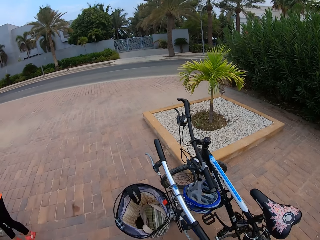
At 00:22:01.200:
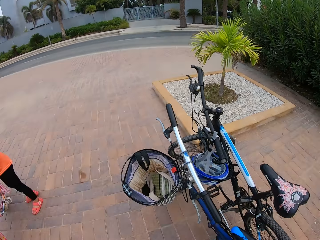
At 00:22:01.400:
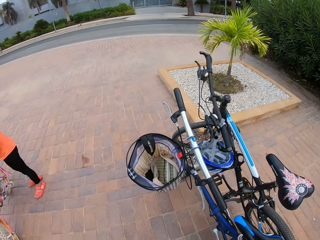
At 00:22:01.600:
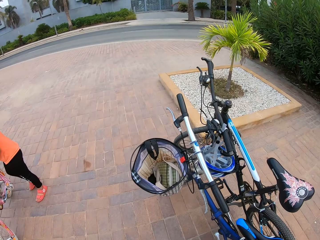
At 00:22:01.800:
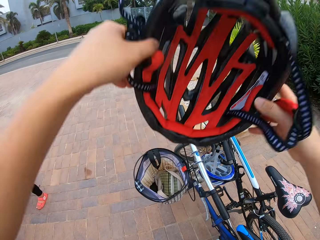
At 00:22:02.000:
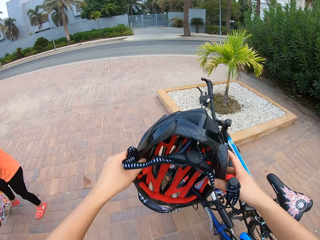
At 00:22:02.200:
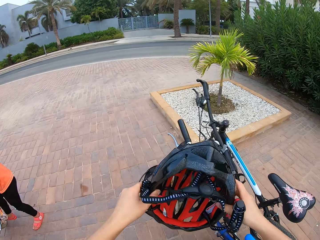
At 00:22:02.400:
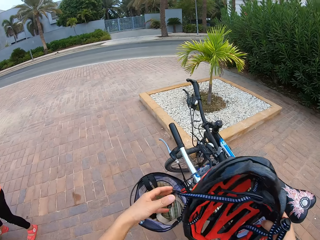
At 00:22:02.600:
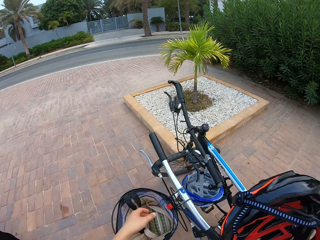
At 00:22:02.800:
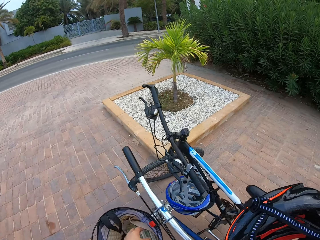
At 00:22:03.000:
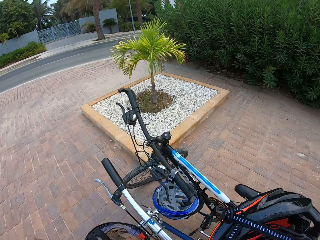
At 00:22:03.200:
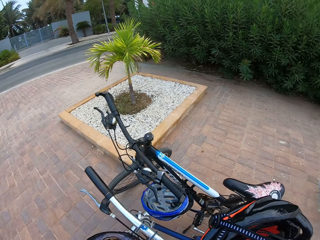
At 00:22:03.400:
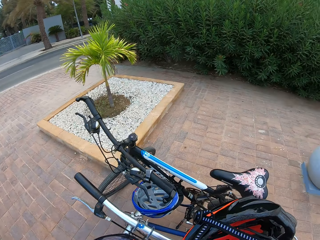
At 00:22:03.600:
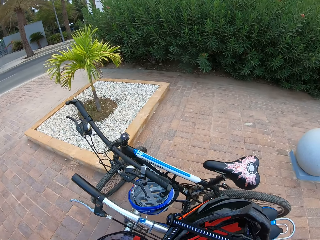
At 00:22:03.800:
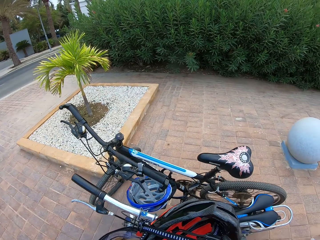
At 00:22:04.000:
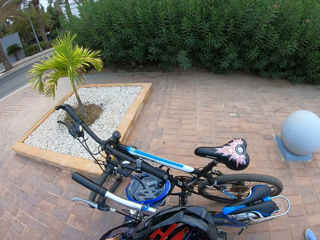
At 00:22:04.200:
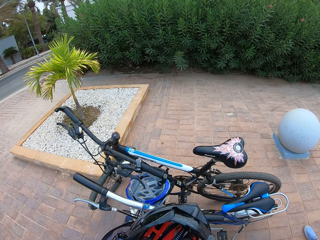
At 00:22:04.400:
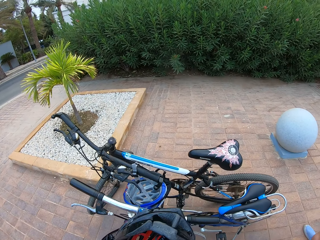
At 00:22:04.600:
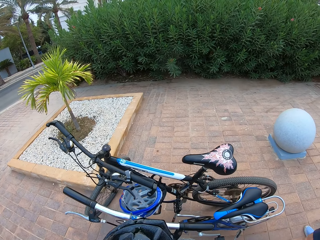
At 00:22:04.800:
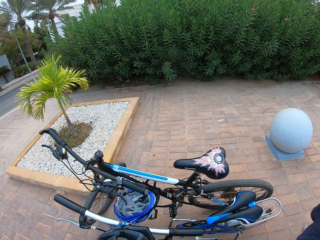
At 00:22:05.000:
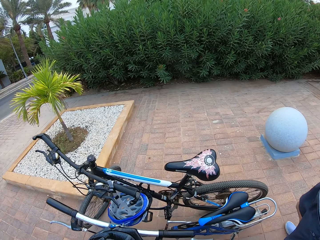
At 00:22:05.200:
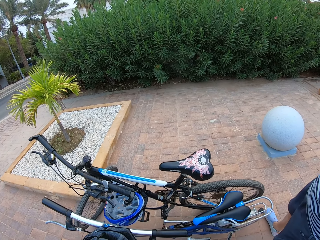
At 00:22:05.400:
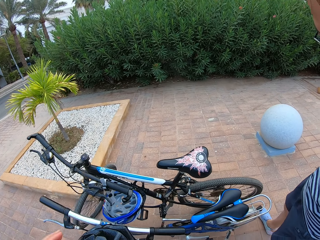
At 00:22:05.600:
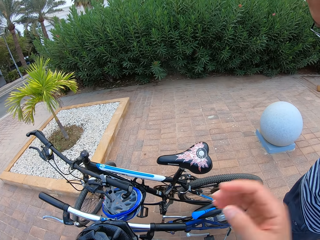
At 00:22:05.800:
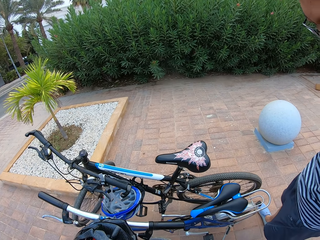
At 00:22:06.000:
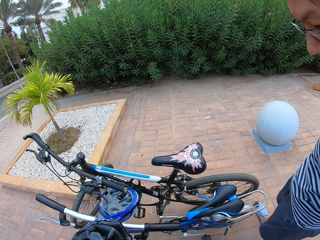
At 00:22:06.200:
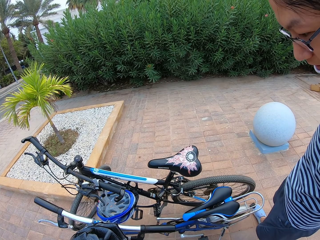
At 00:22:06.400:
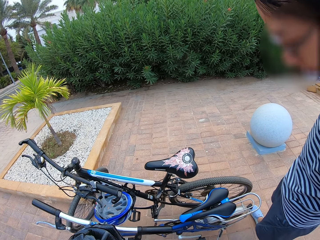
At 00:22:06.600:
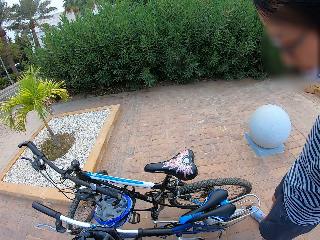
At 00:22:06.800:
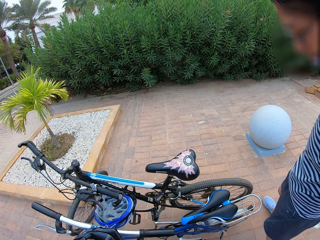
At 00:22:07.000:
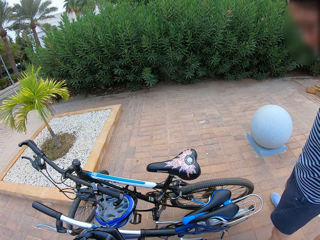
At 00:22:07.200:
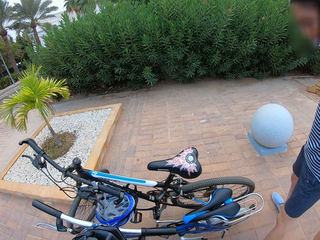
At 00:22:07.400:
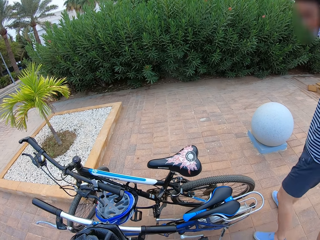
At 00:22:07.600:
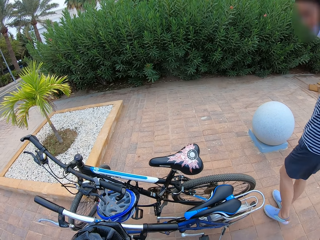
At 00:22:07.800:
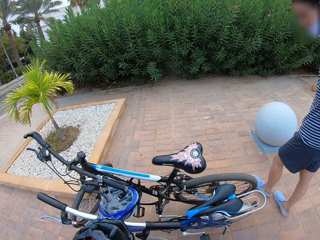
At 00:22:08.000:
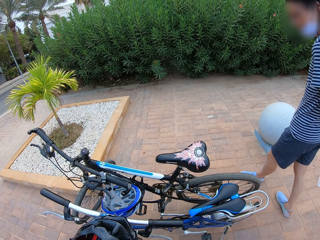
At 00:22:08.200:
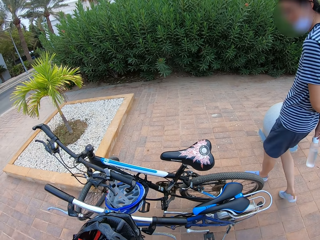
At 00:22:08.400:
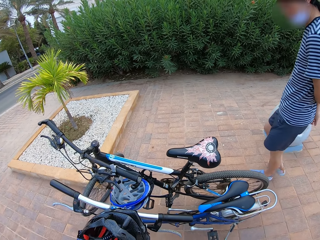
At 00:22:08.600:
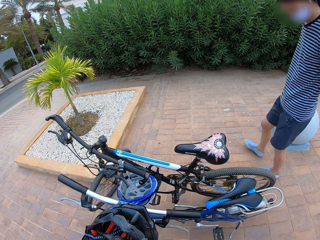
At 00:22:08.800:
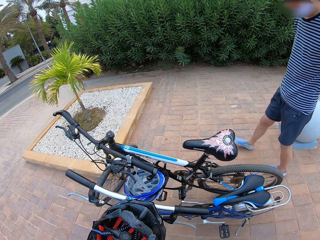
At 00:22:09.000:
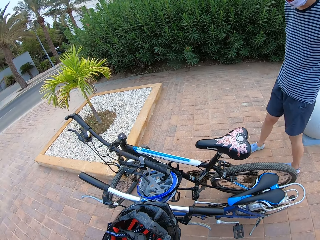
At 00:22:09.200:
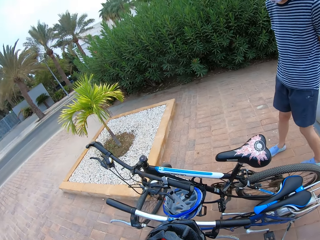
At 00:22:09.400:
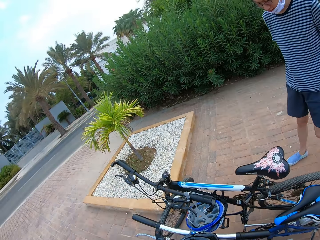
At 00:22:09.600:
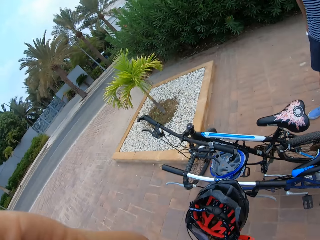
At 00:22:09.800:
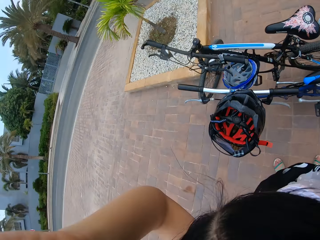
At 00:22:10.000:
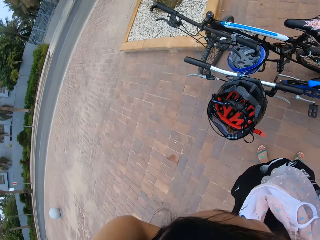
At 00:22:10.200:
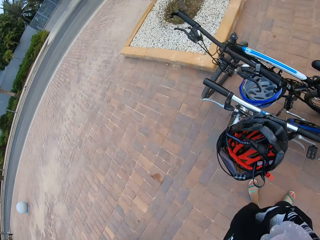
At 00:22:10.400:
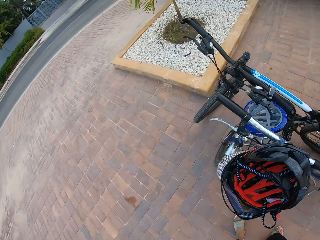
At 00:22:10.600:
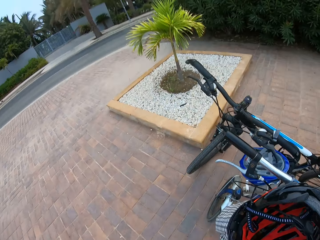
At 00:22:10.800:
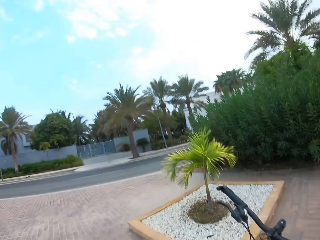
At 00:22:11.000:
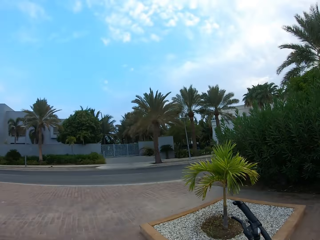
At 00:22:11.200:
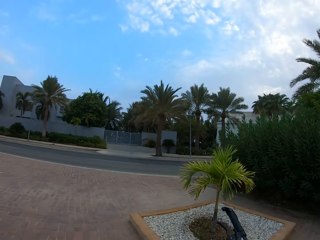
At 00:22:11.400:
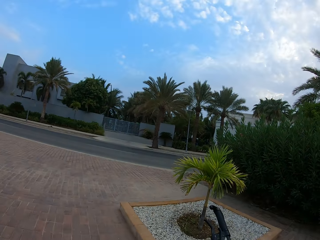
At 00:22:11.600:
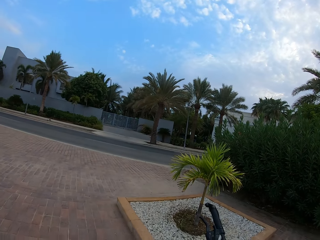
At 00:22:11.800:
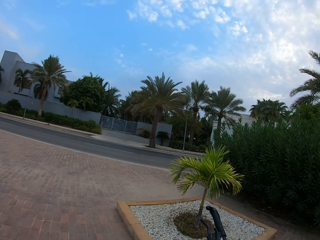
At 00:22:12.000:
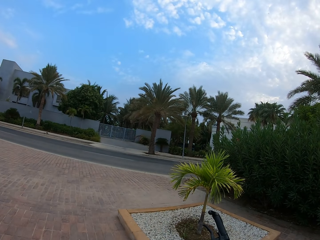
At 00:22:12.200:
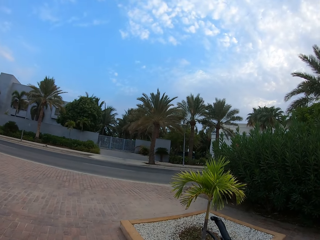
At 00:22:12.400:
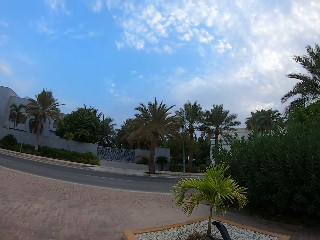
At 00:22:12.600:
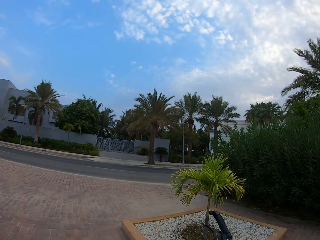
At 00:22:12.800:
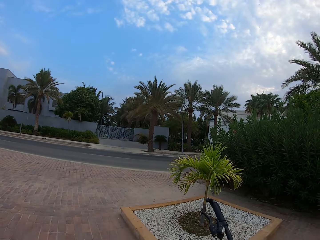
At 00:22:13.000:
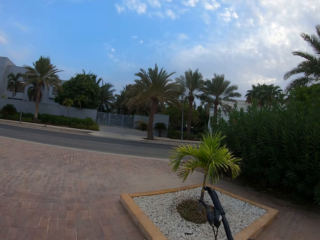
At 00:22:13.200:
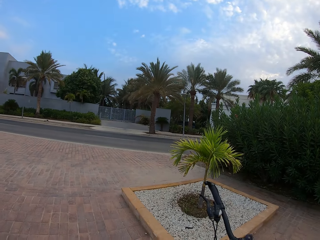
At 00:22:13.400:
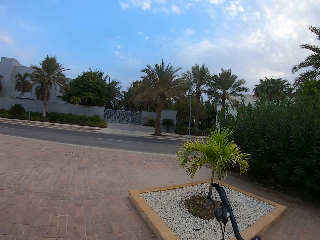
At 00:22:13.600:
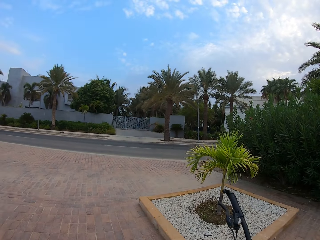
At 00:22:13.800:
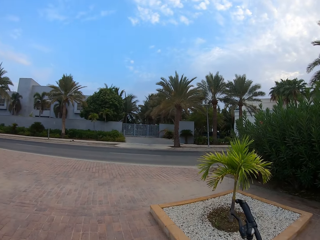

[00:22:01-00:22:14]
The camera wearer removes his helmet. He puts the helmet on the bicycle. A man looks at the bicycles. The camera wearer looks around.
